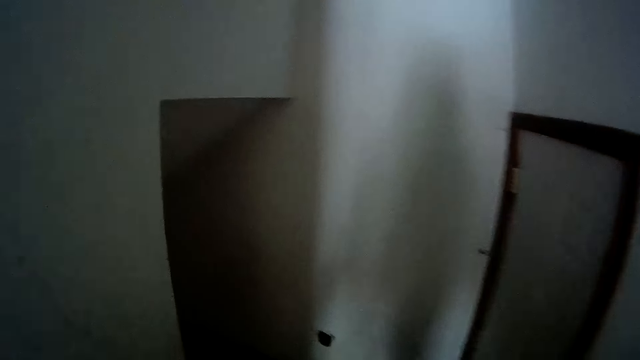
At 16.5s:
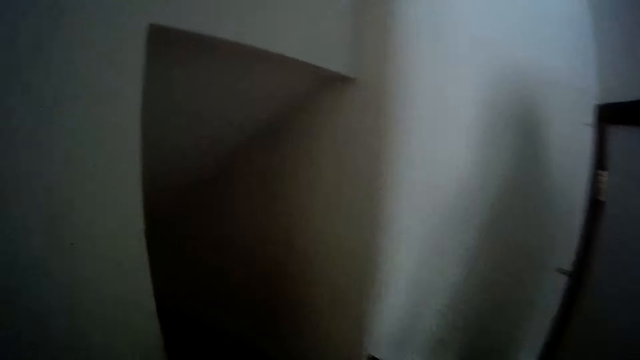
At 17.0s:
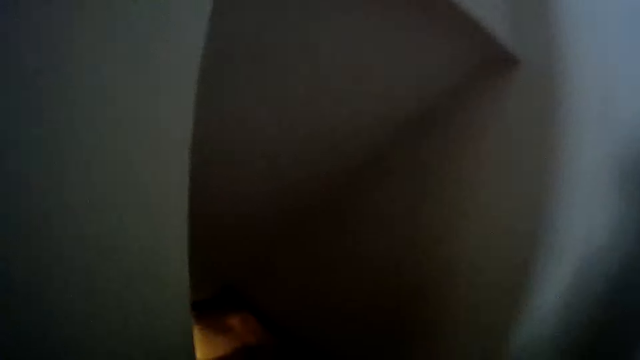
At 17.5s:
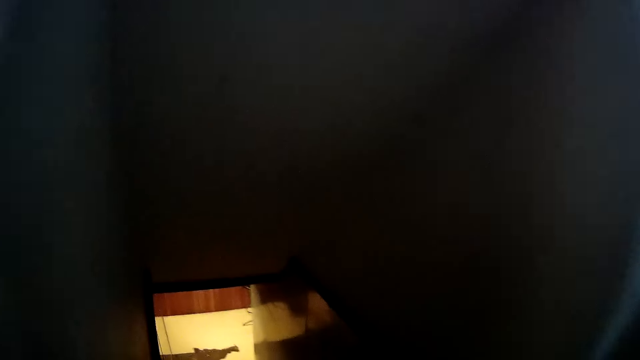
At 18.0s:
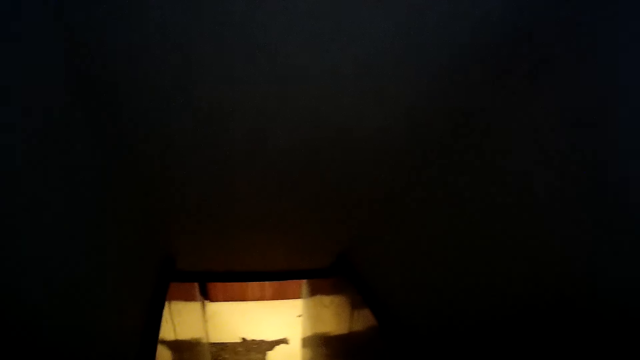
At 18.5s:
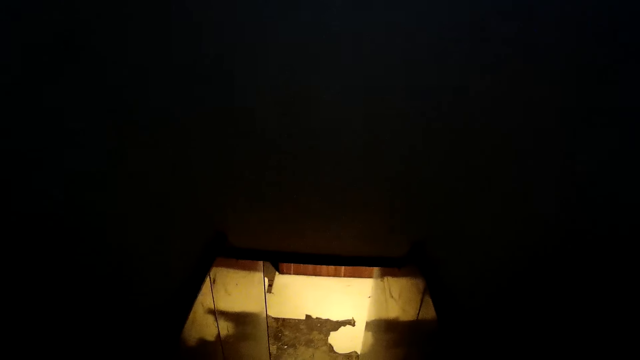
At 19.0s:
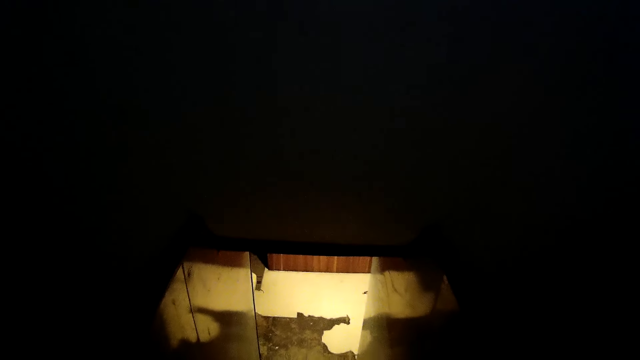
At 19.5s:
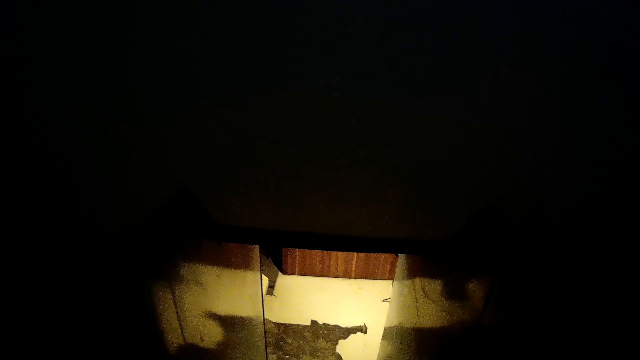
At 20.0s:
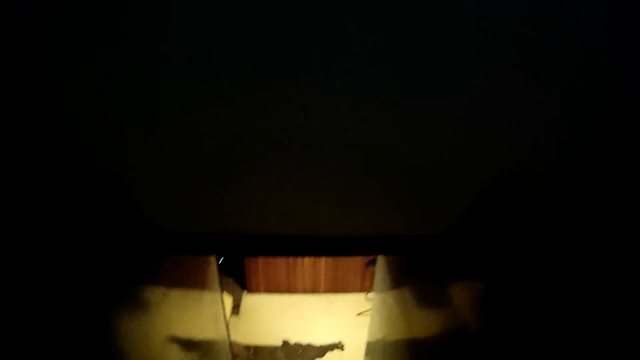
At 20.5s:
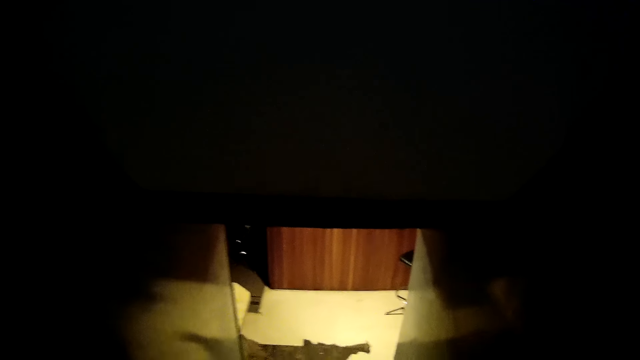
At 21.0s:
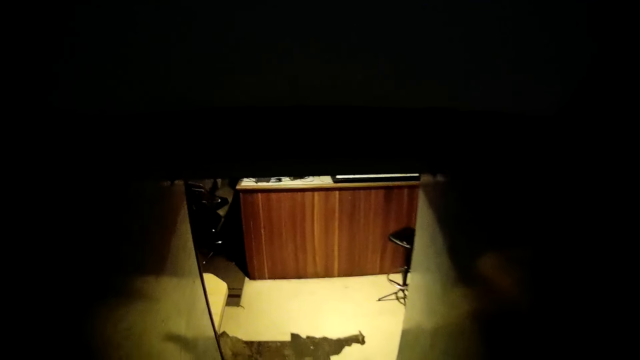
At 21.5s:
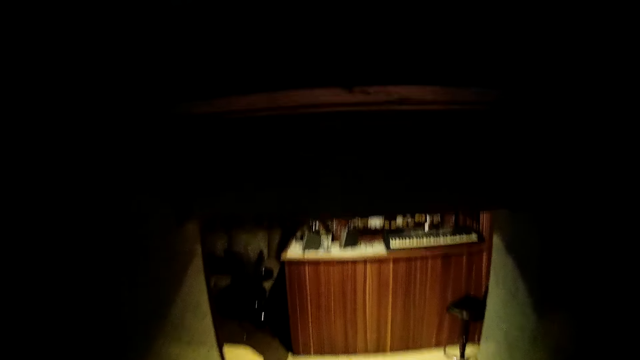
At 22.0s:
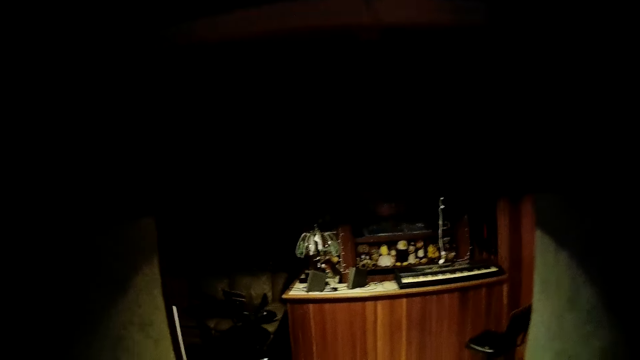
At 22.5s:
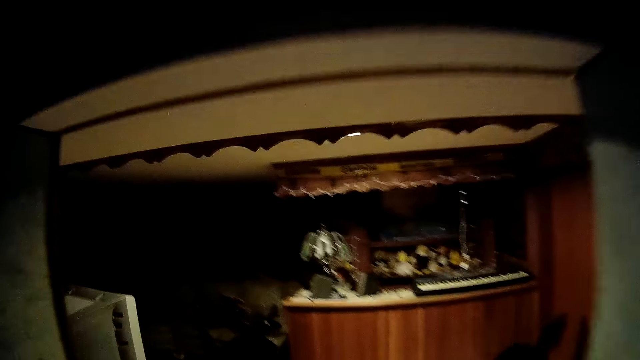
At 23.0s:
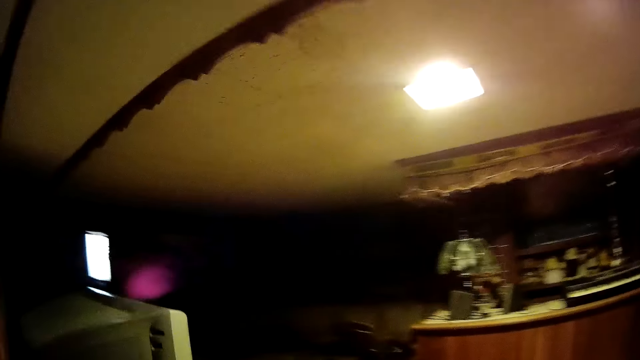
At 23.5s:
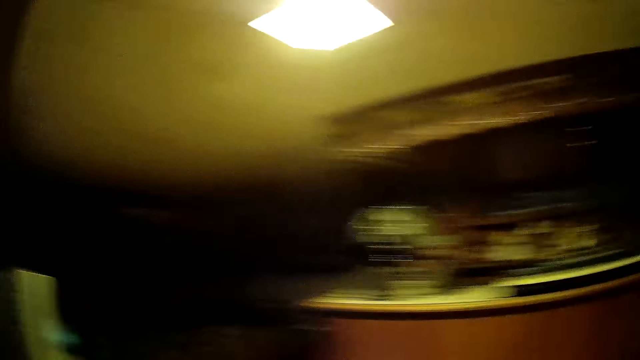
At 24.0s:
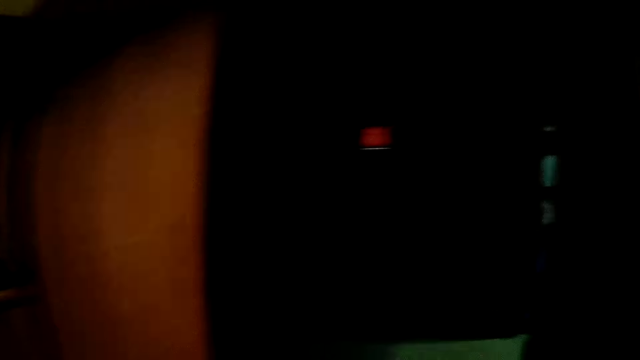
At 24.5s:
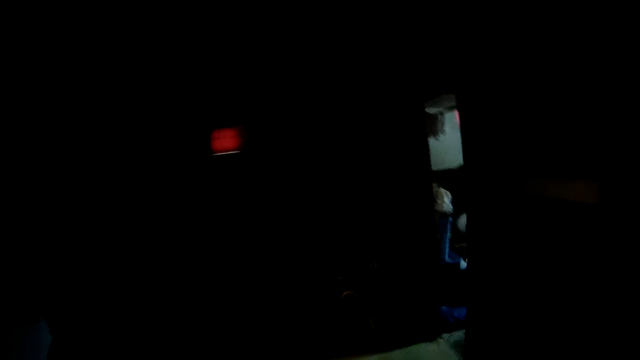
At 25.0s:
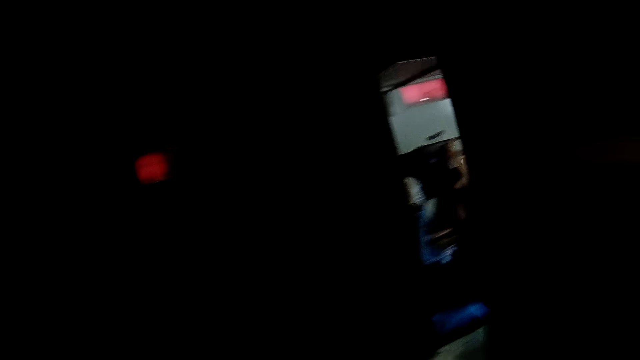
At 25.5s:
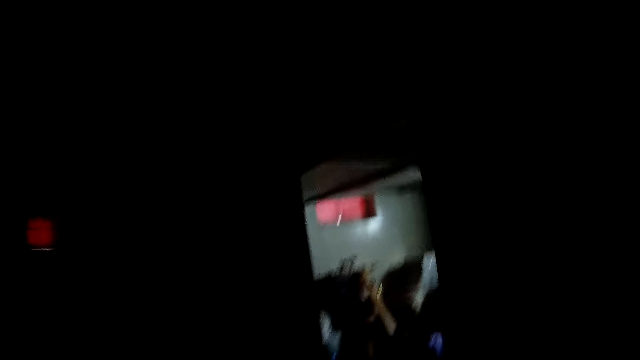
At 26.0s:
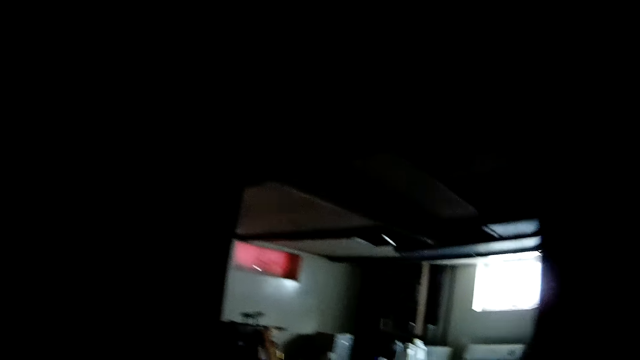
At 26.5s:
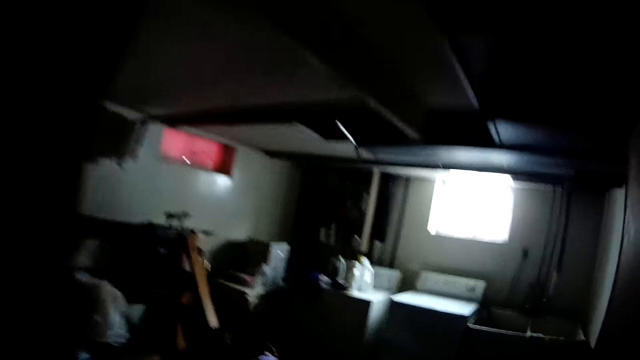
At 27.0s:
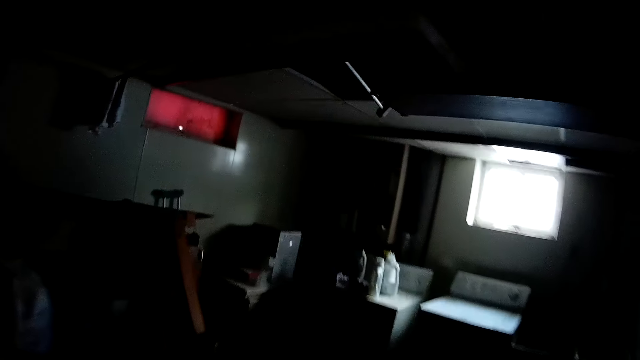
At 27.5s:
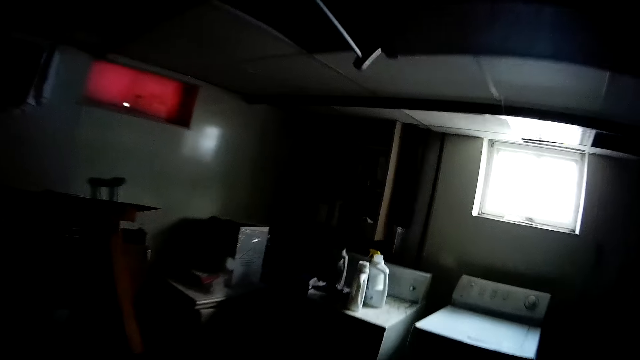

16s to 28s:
The camera wearer walks down the stairs. They walk in the basement. They walk in the room.

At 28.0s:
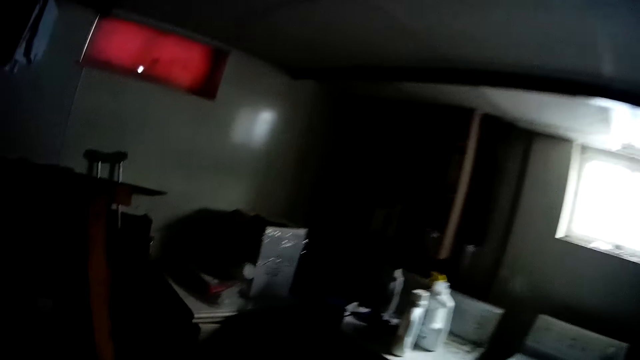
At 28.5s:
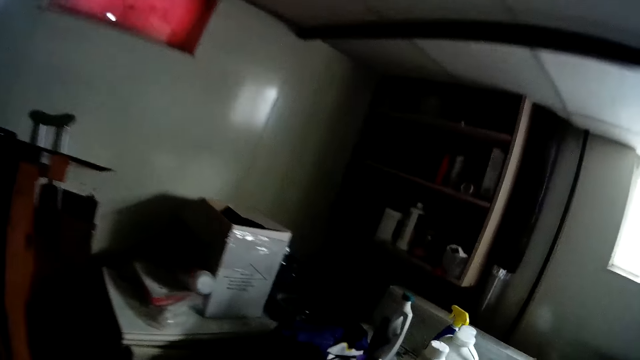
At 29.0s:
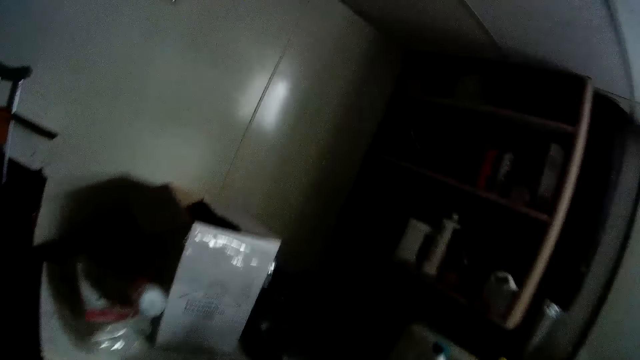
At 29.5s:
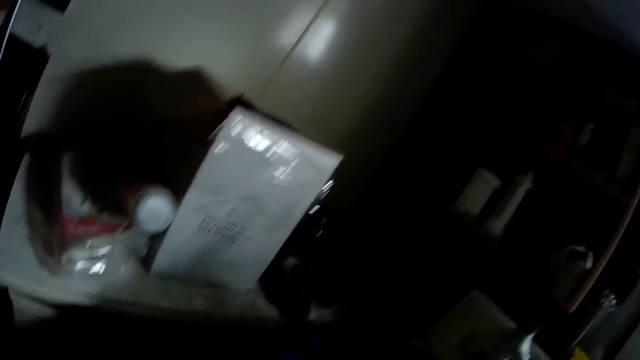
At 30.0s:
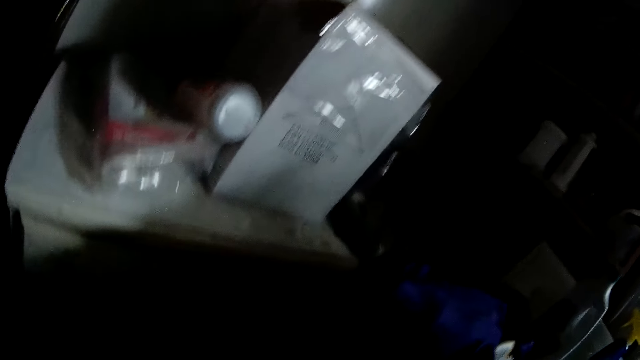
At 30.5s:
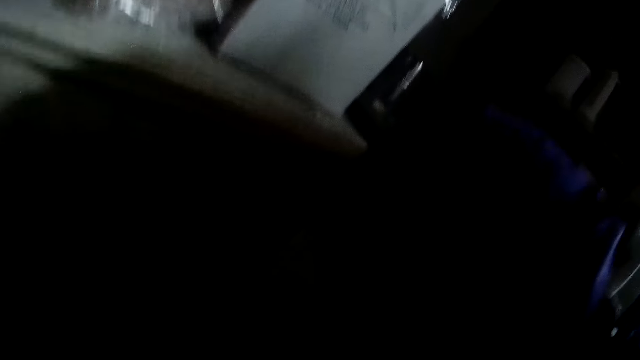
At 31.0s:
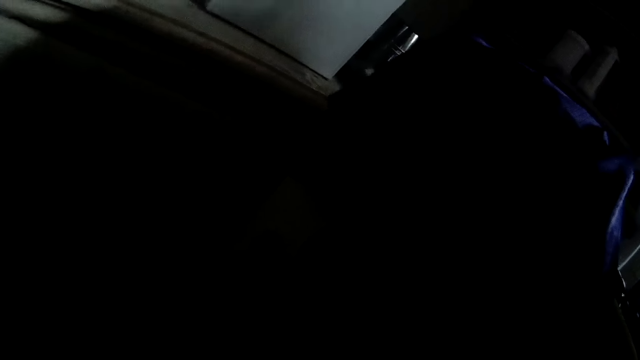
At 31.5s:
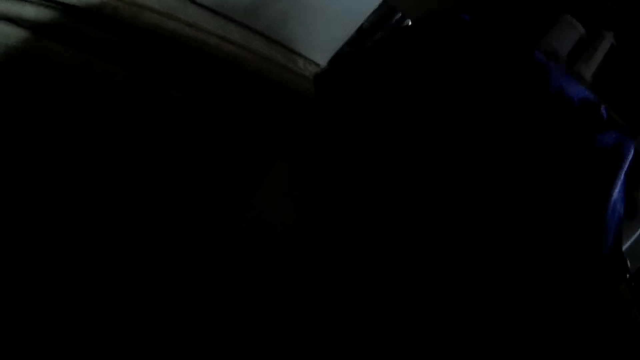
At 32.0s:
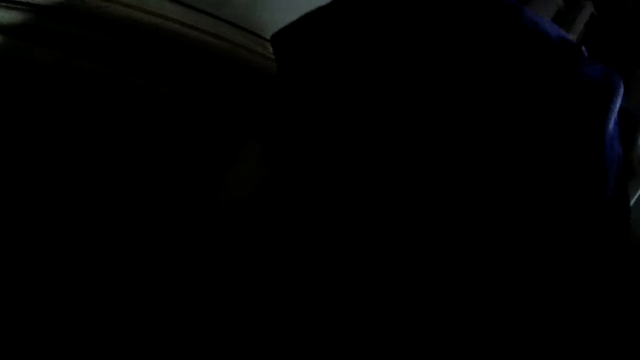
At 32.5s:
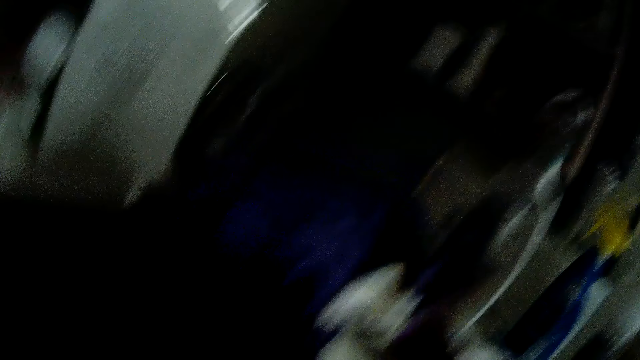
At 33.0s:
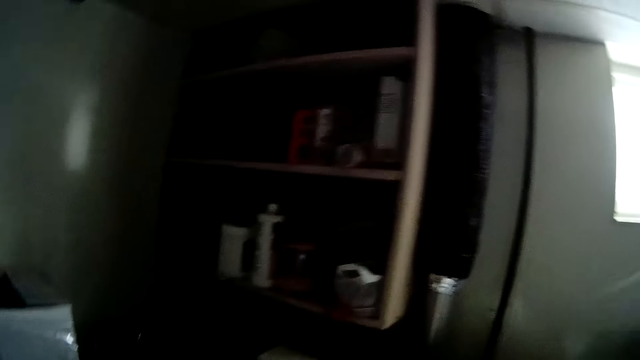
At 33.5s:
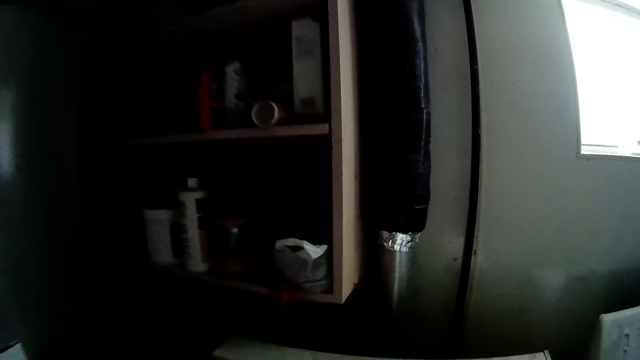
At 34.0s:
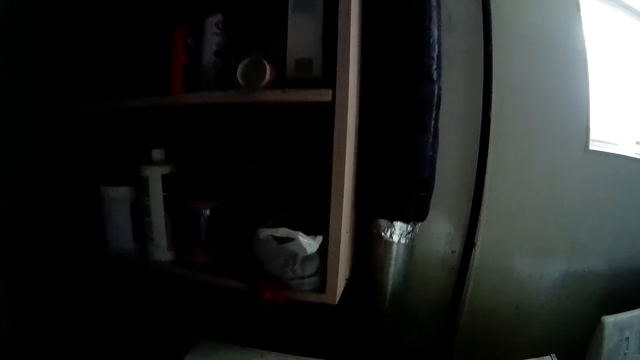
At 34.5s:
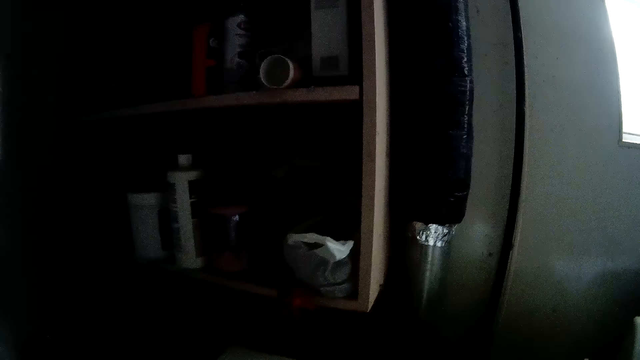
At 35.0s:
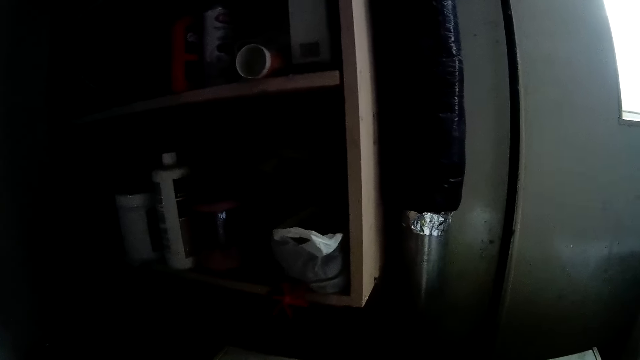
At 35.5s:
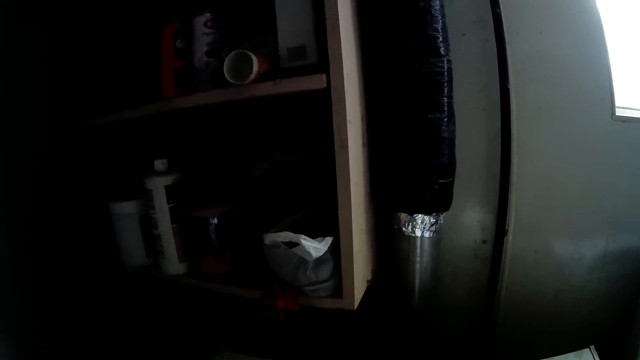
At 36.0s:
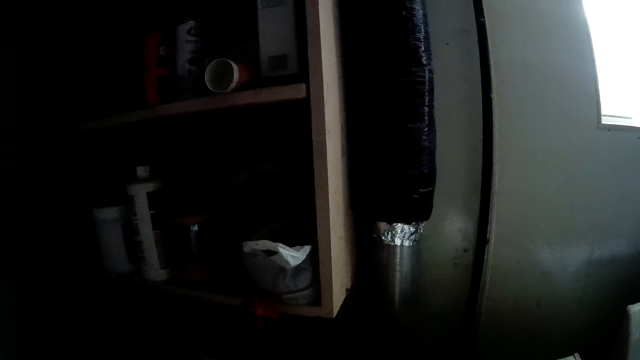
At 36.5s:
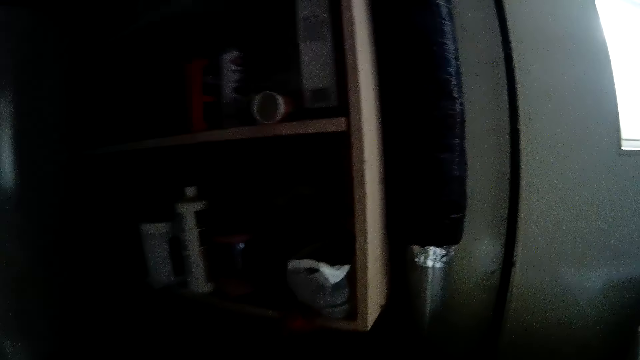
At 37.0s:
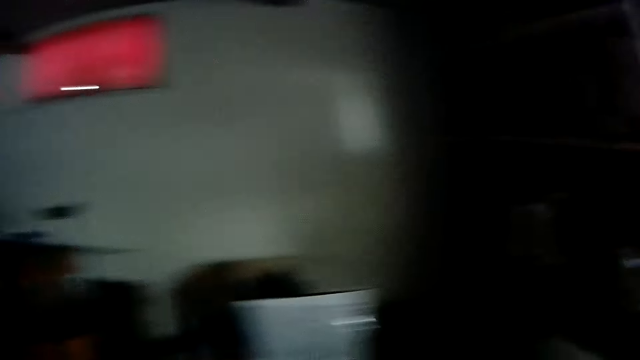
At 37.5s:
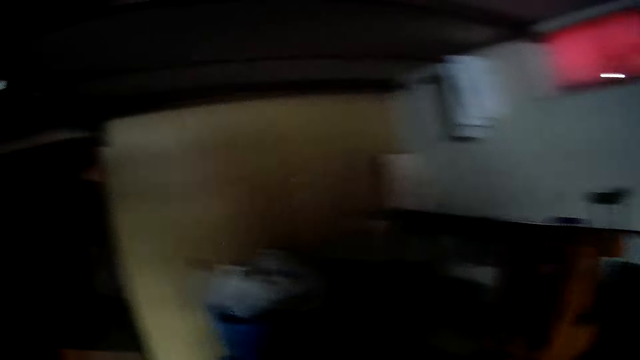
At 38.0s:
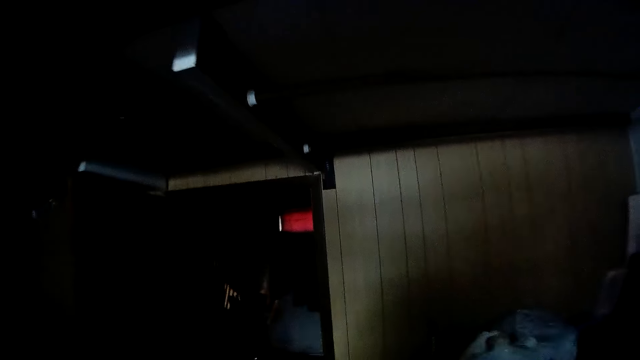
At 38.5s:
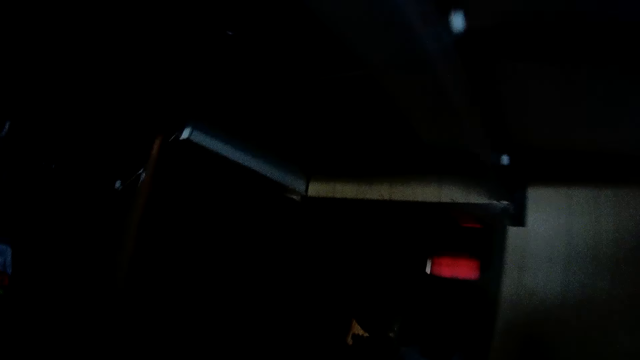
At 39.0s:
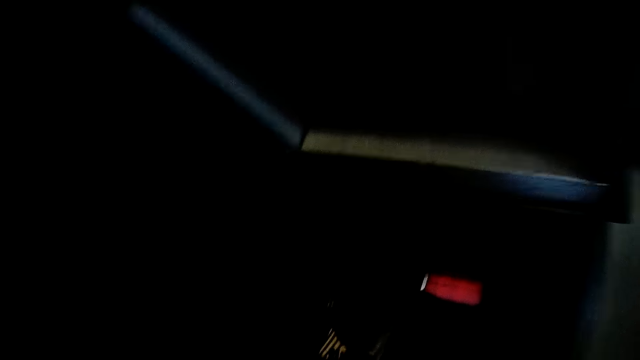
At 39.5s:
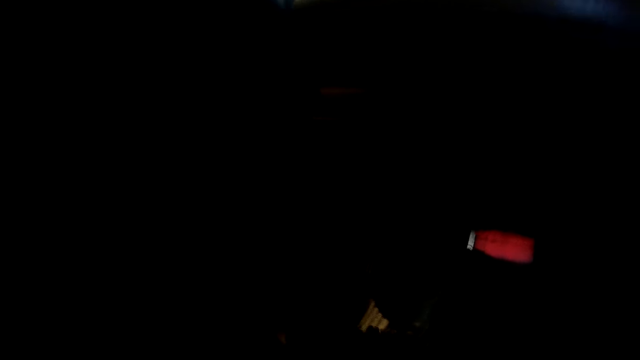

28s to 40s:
The camera wearer stands. They look around. They look around again. They walk in the room.
